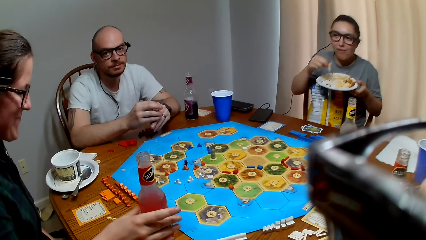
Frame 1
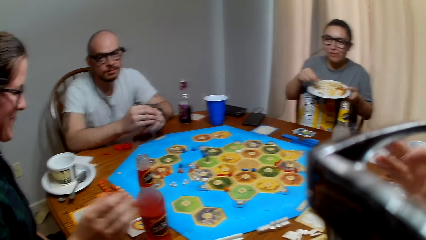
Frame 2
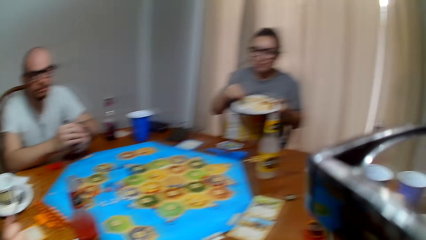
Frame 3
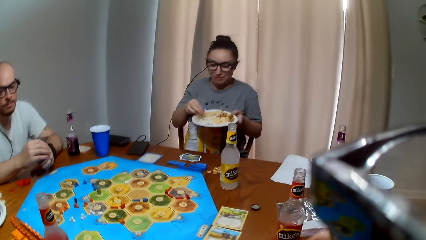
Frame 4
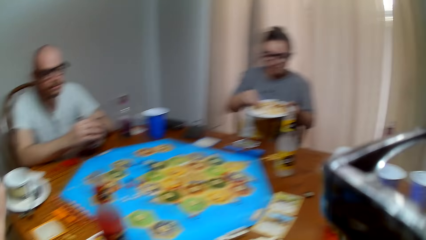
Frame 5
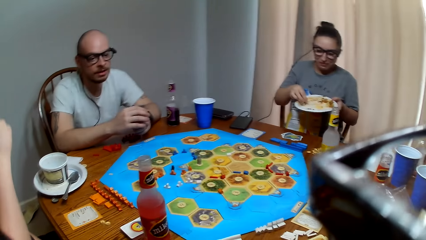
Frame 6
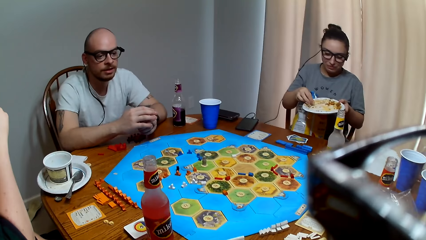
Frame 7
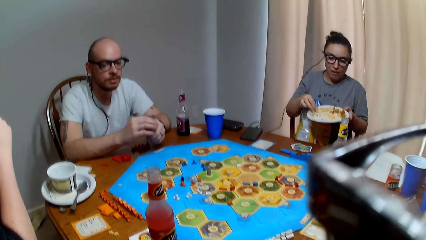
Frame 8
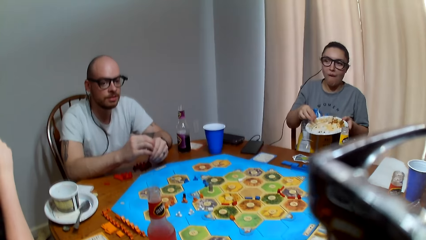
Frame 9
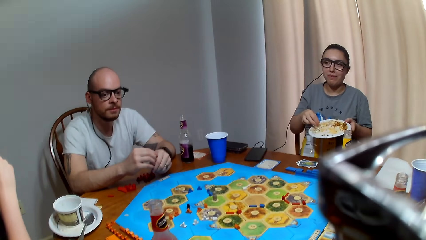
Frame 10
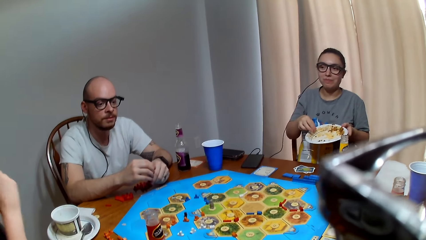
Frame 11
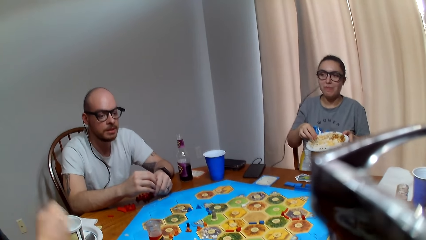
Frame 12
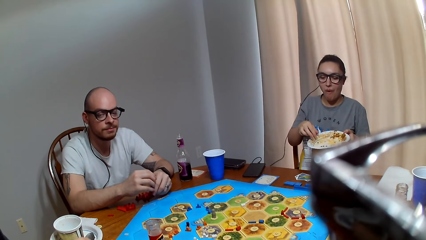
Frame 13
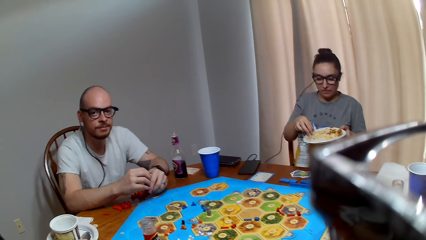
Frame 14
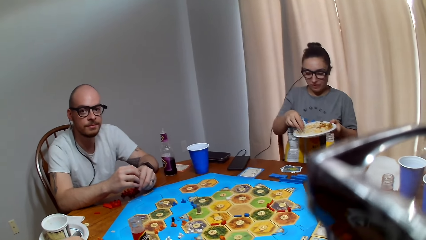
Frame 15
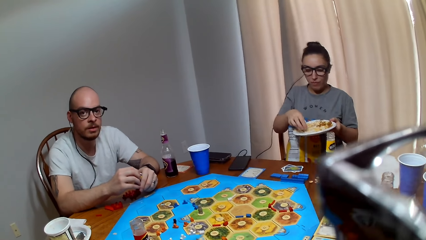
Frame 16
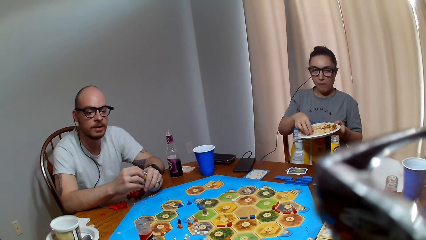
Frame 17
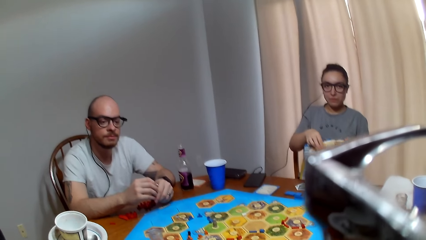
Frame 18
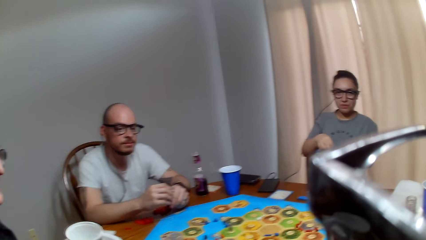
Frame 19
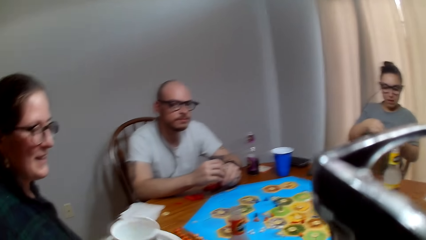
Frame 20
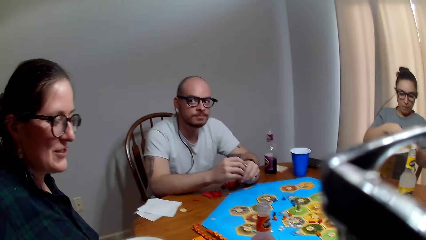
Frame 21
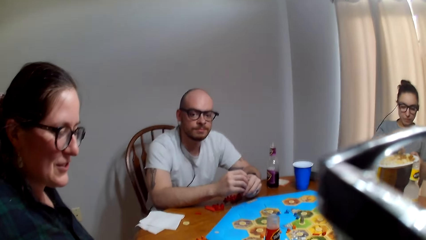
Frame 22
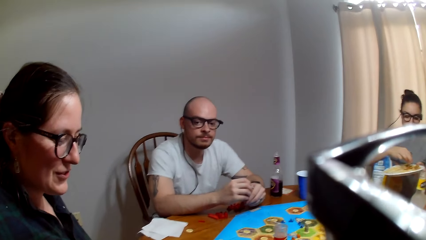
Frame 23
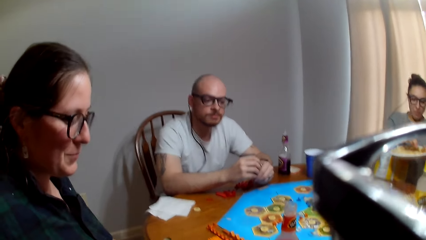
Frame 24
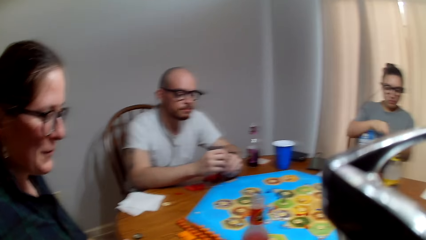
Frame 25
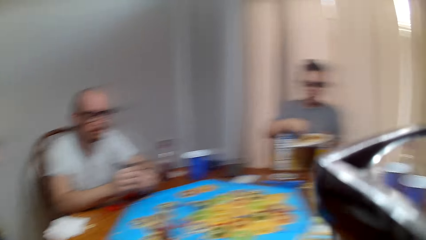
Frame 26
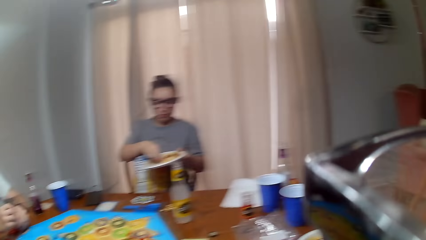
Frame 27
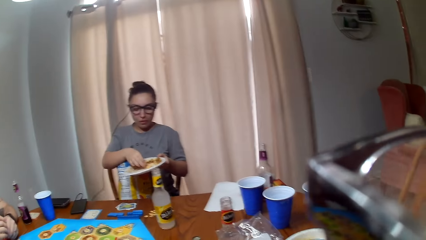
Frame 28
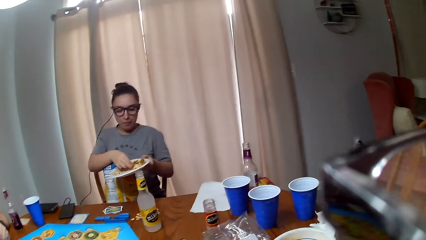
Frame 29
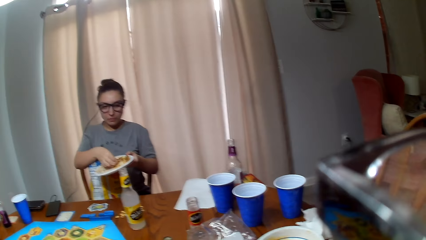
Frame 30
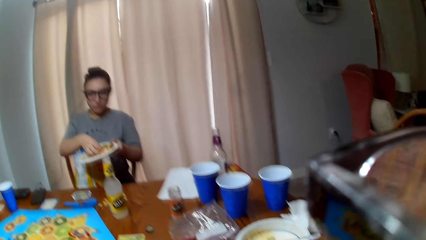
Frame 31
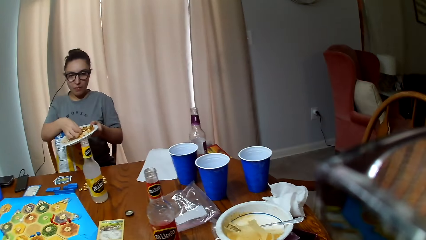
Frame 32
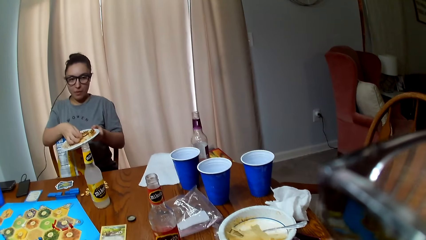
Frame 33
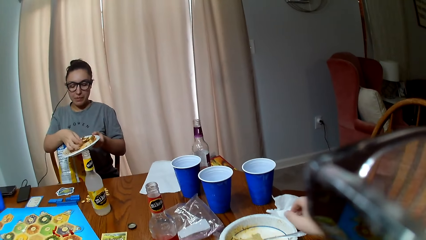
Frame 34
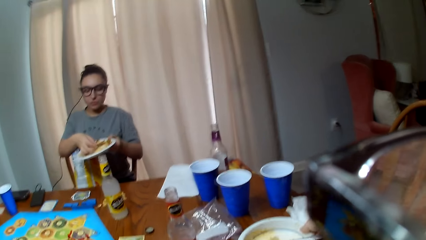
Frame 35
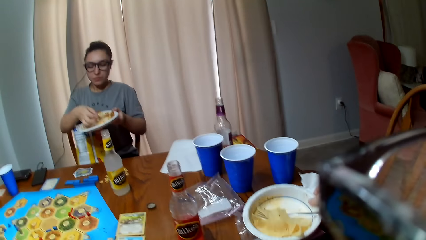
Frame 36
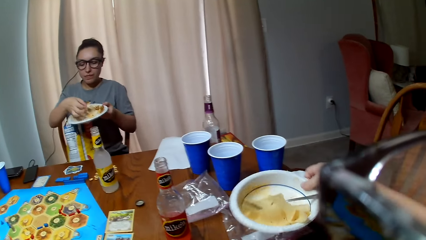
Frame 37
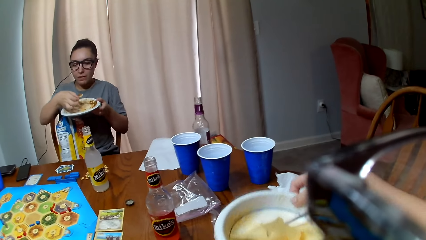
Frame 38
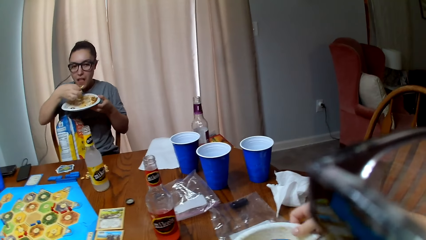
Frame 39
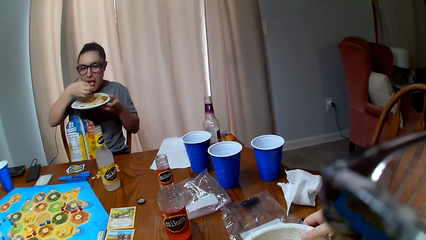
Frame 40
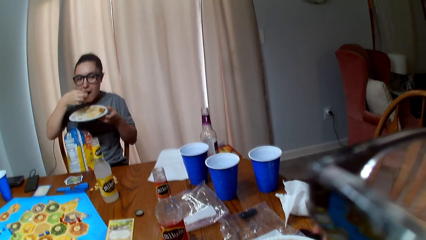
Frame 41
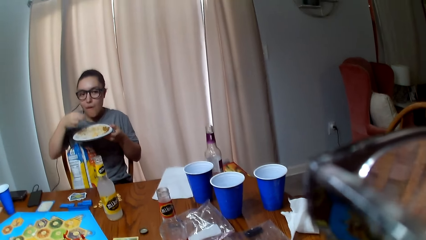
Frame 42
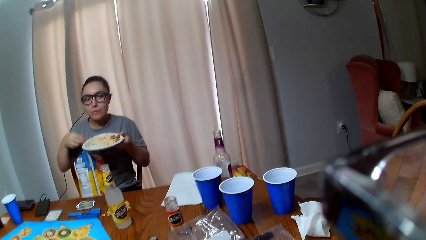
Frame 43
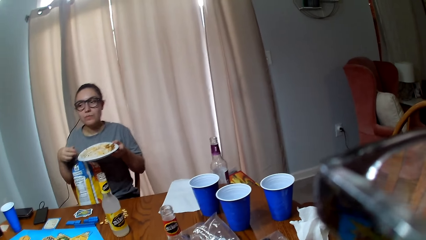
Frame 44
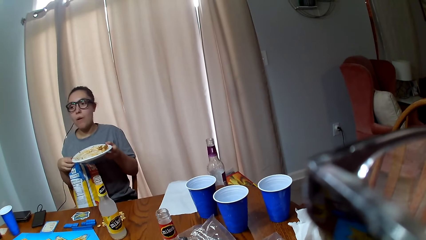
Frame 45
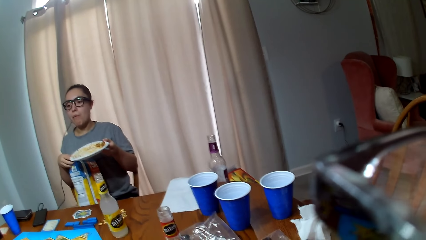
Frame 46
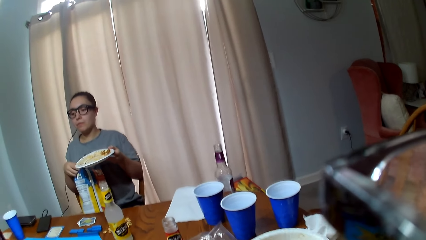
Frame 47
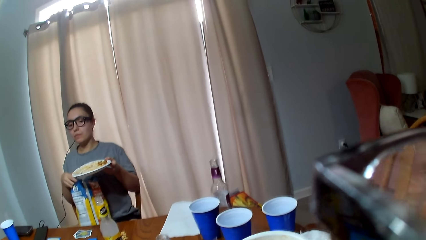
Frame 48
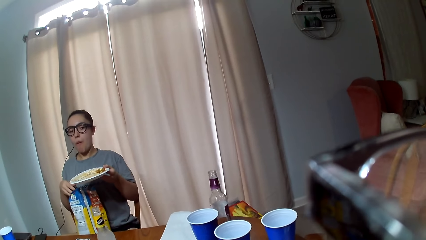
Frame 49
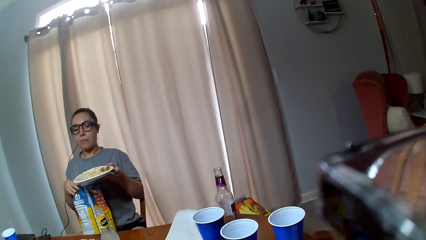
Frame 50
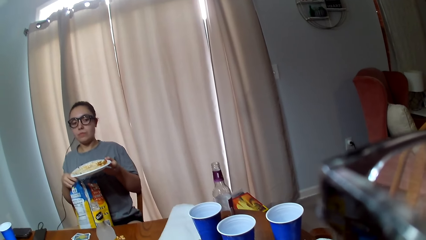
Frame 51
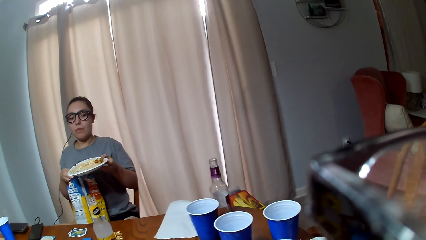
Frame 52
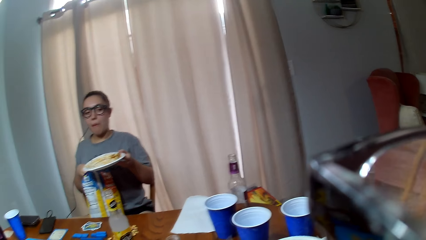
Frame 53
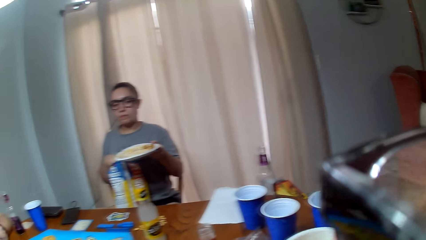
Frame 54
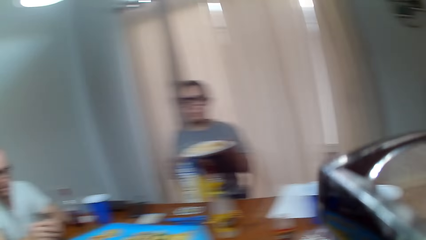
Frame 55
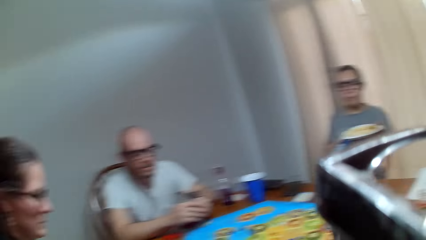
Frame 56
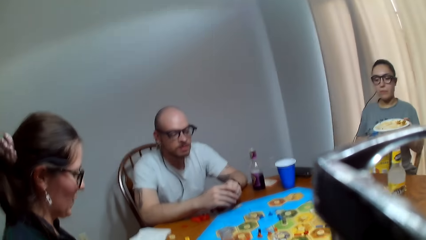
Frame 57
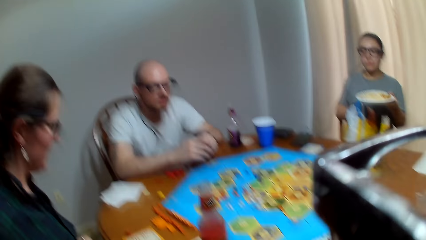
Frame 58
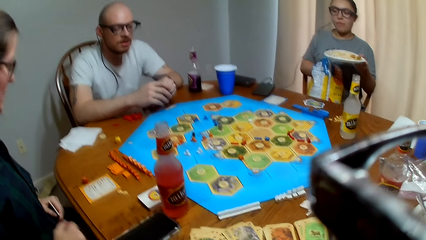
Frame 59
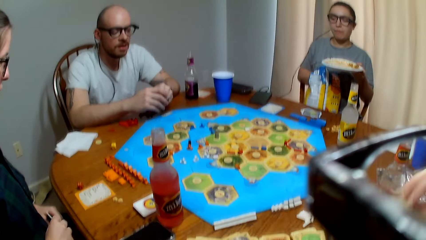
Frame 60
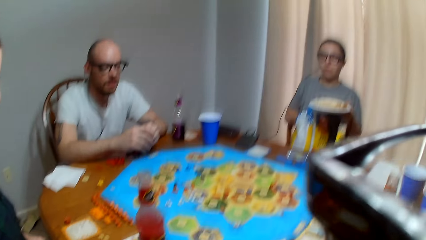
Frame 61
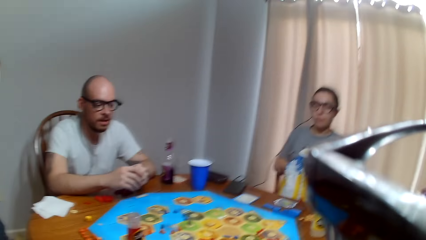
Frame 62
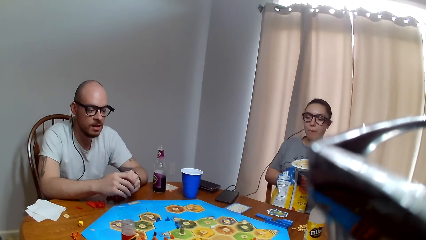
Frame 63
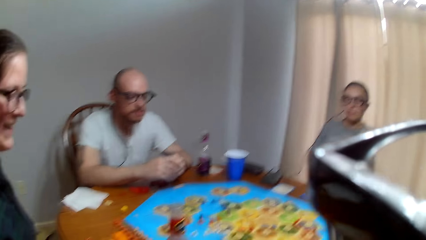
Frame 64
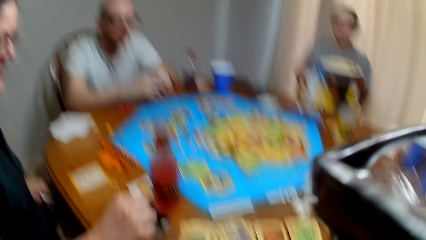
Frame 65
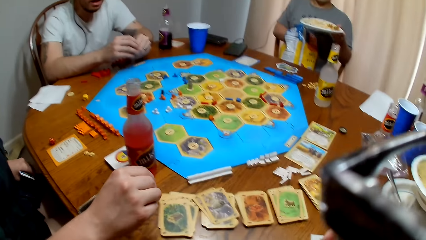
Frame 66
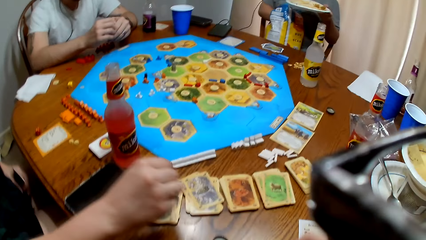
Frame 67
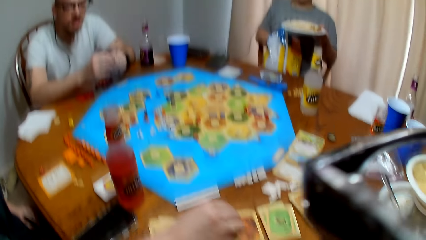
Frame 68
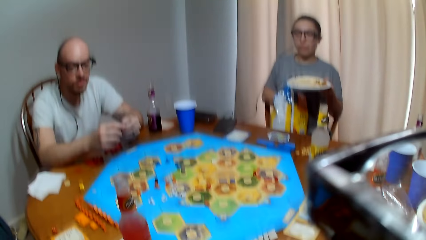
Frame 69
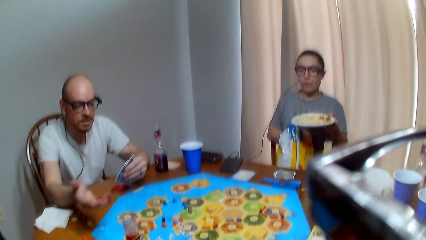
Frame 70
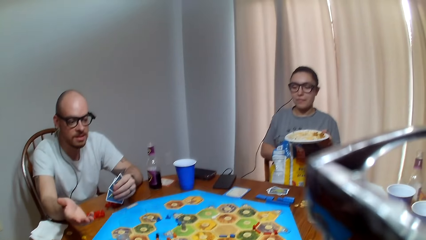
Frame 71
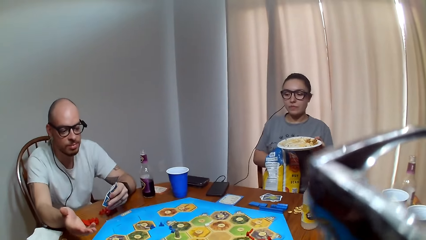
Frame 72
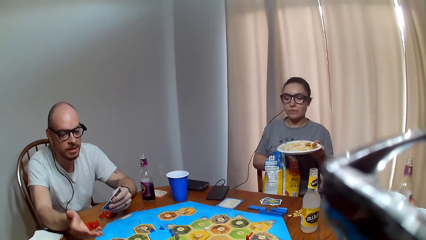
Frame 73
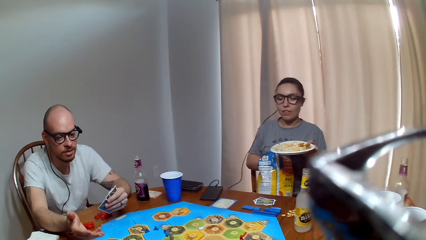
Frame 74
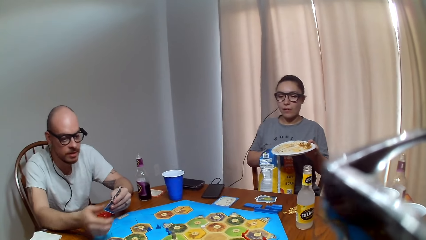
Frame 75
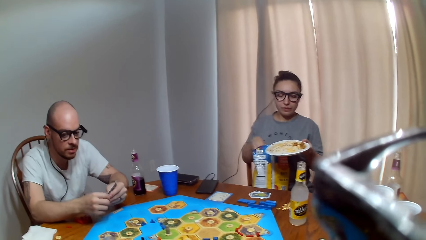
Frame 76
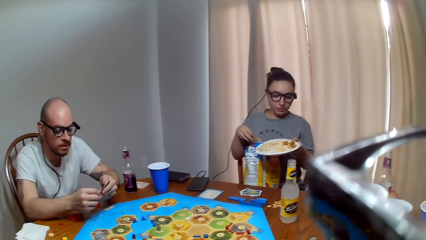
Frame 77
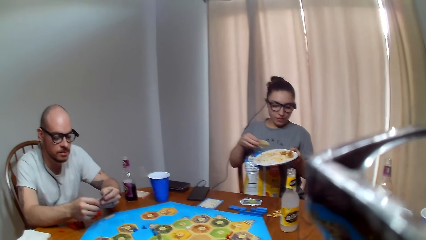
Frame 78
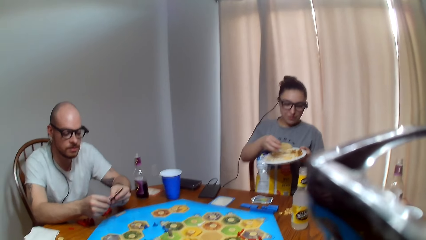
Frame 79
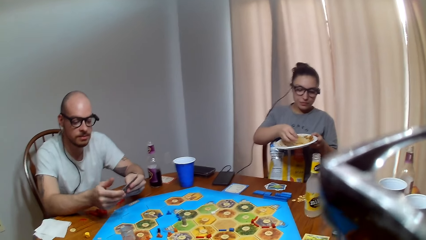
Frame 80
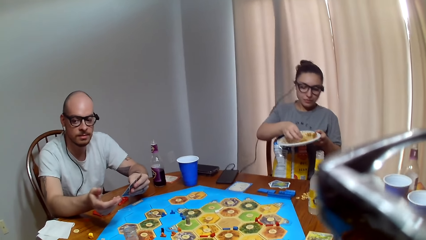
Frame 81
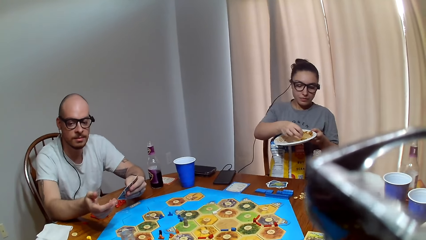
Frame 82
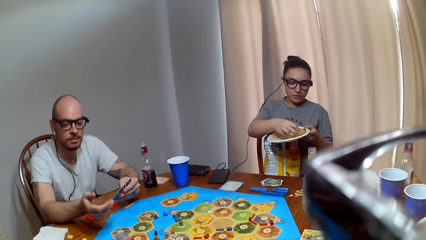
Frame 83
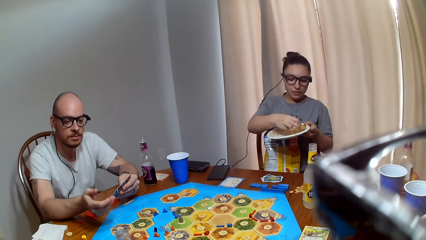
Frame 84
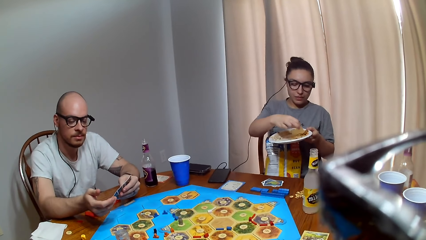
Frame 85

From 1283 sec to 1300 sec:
A woman releases her hand from the bottle. The camera wearer makes a sound. A man speaks. The woman talks to the camera wearer. The camera wearer responds to the woman. They lift the bowl with the snacks. Another woman eats food. The man speaks. The first woman moves her hand towards the cards. The man talks to the first woman.
